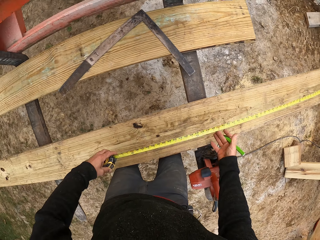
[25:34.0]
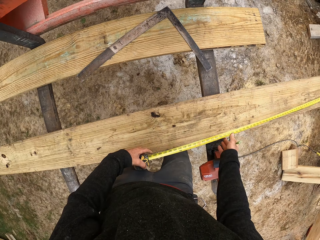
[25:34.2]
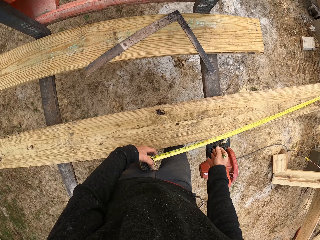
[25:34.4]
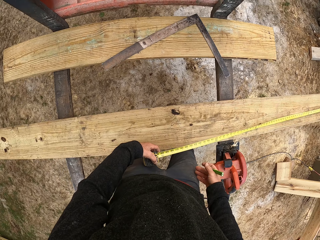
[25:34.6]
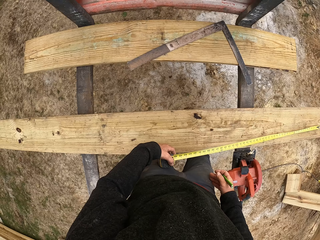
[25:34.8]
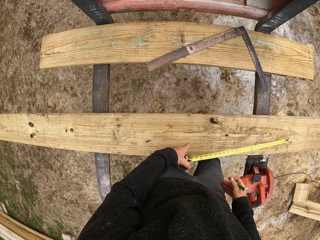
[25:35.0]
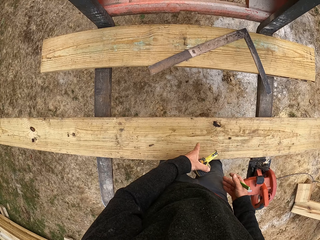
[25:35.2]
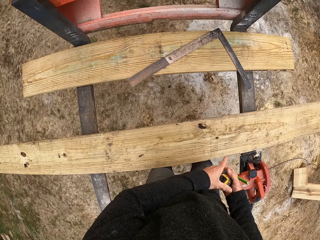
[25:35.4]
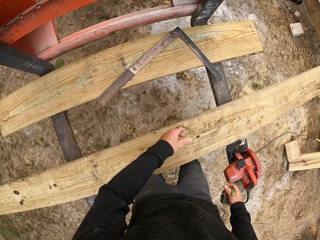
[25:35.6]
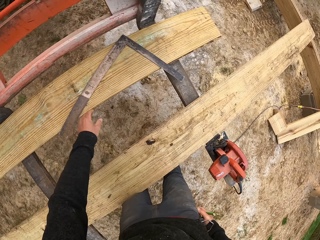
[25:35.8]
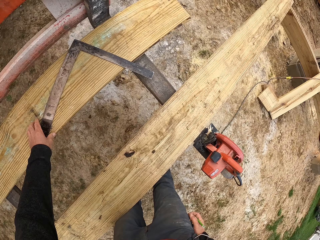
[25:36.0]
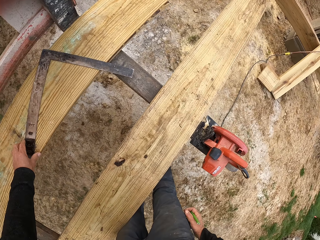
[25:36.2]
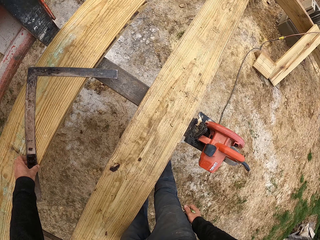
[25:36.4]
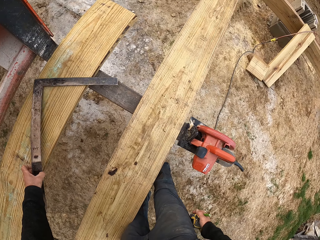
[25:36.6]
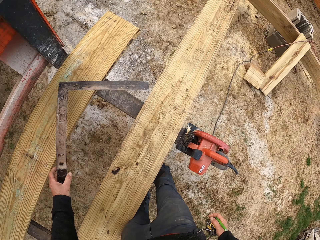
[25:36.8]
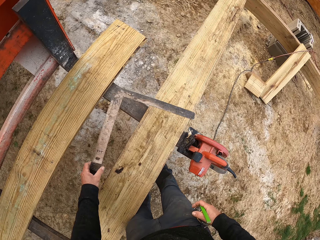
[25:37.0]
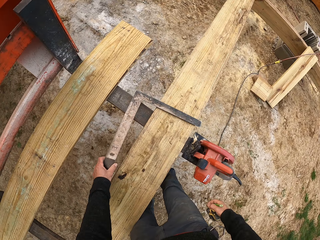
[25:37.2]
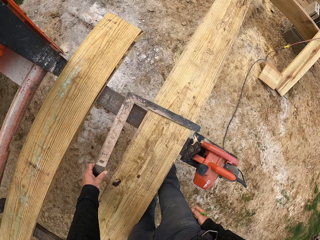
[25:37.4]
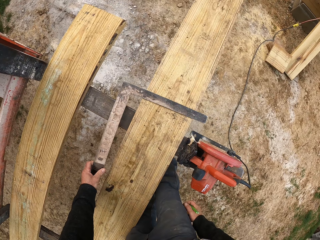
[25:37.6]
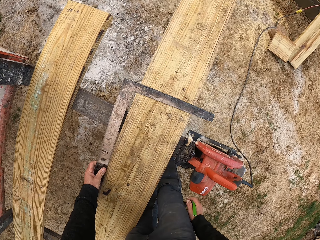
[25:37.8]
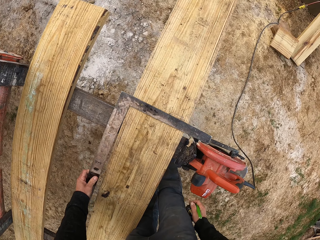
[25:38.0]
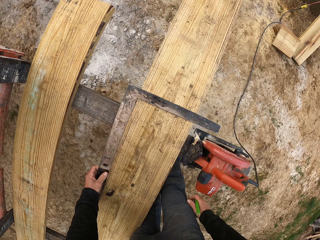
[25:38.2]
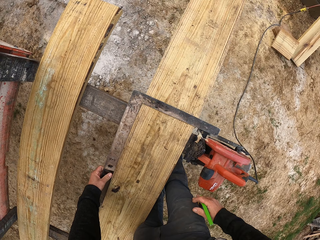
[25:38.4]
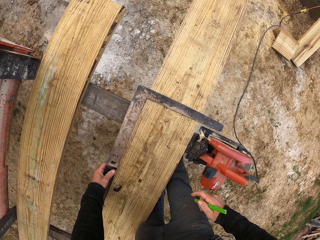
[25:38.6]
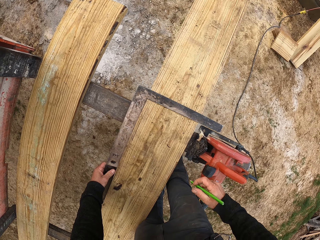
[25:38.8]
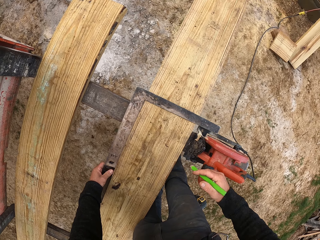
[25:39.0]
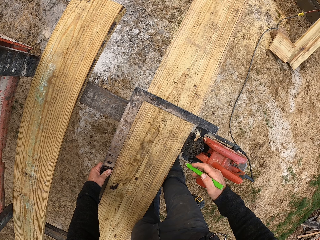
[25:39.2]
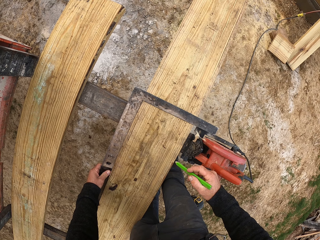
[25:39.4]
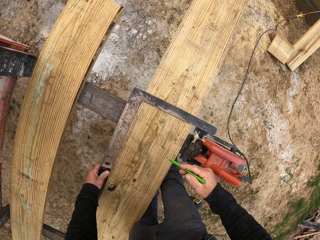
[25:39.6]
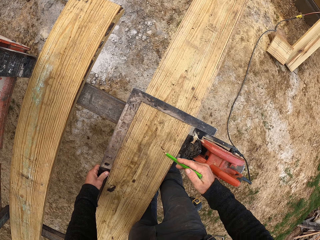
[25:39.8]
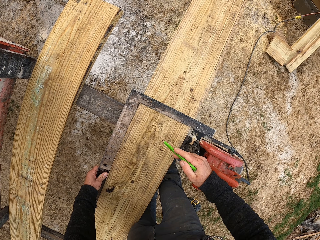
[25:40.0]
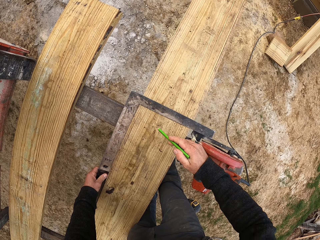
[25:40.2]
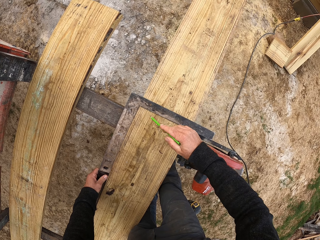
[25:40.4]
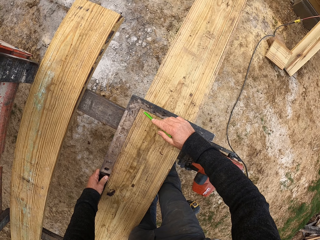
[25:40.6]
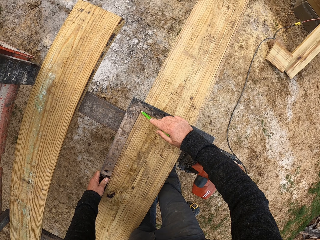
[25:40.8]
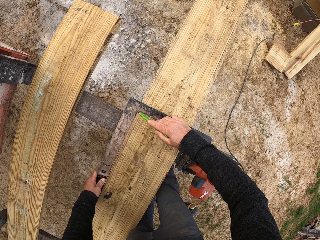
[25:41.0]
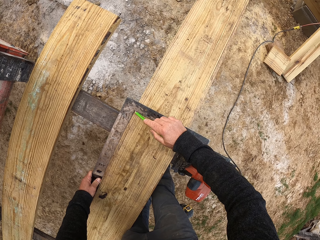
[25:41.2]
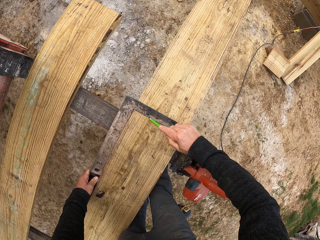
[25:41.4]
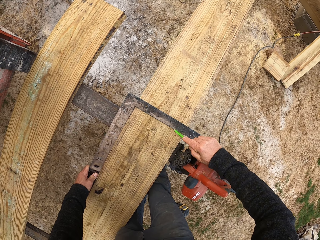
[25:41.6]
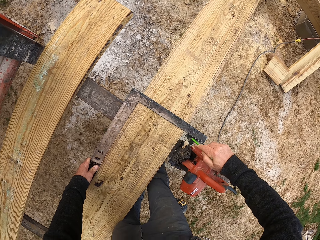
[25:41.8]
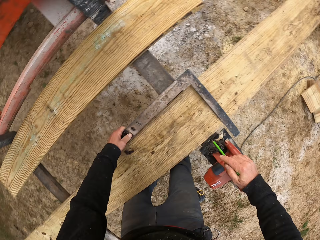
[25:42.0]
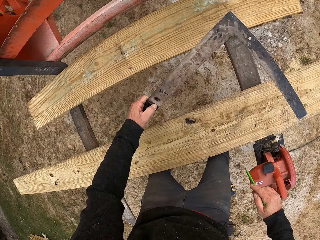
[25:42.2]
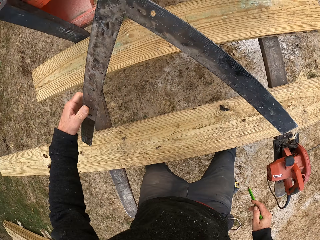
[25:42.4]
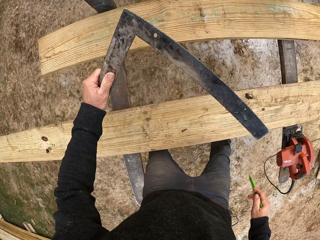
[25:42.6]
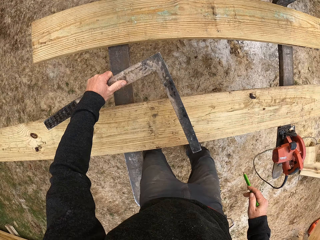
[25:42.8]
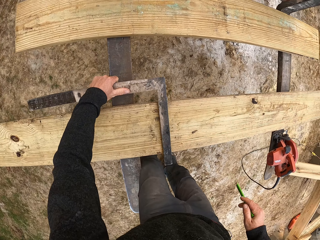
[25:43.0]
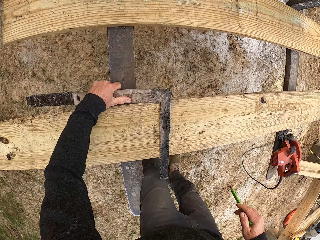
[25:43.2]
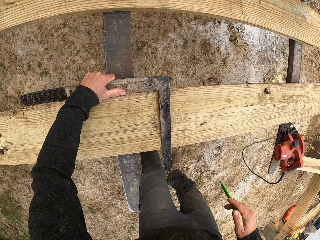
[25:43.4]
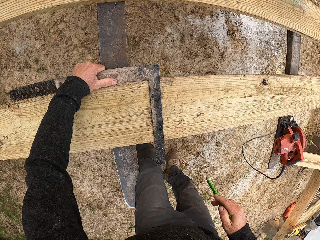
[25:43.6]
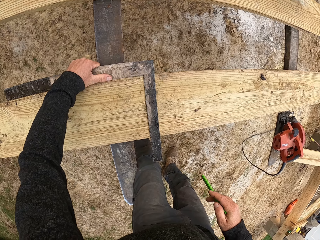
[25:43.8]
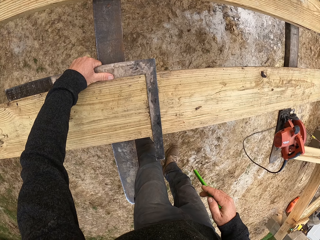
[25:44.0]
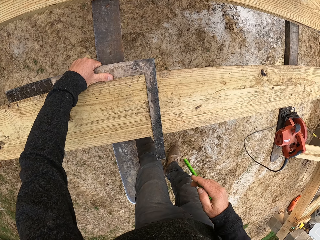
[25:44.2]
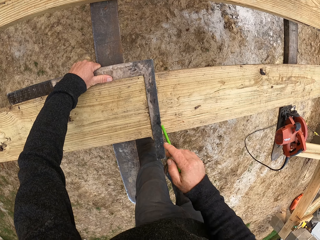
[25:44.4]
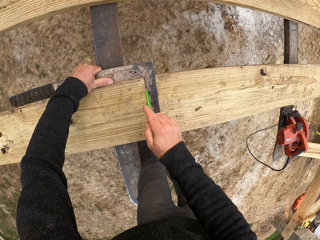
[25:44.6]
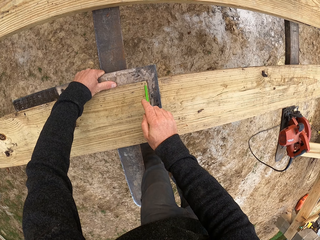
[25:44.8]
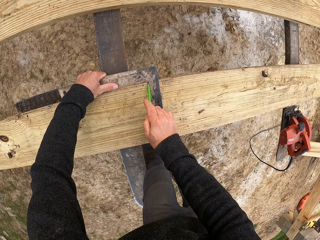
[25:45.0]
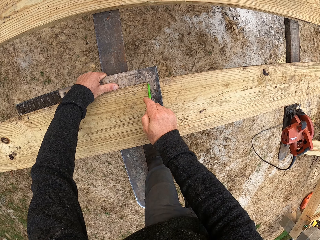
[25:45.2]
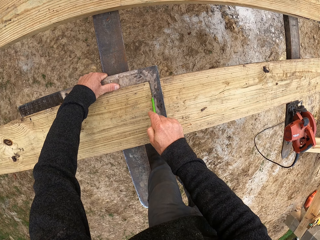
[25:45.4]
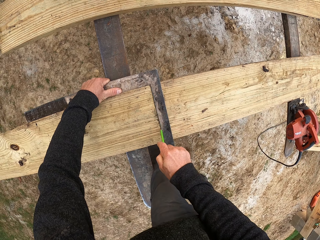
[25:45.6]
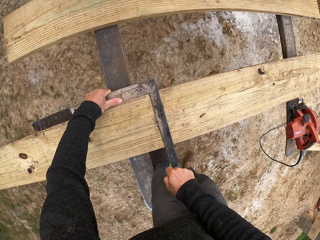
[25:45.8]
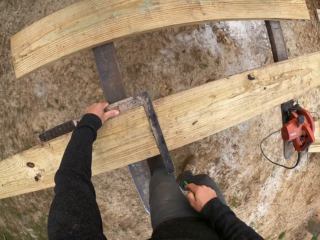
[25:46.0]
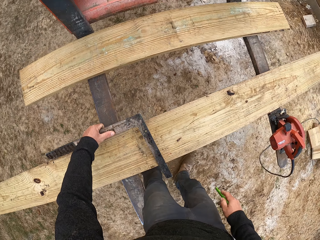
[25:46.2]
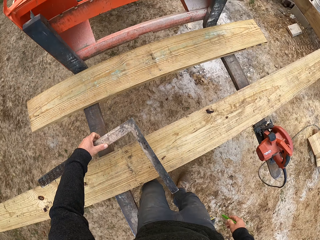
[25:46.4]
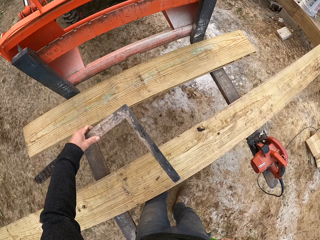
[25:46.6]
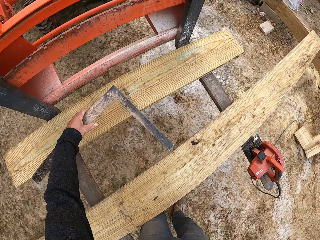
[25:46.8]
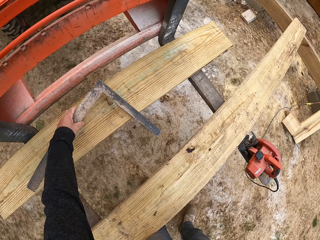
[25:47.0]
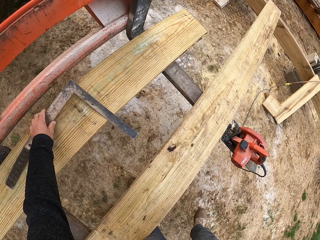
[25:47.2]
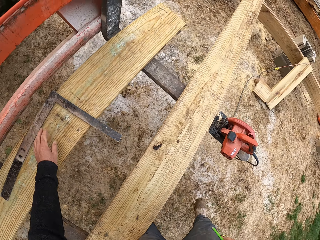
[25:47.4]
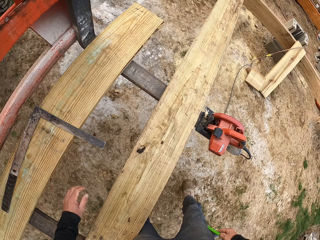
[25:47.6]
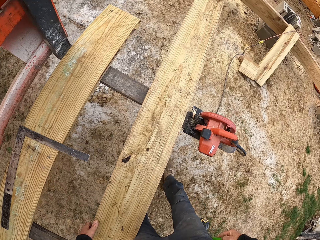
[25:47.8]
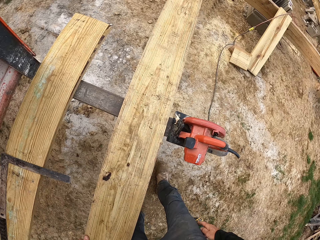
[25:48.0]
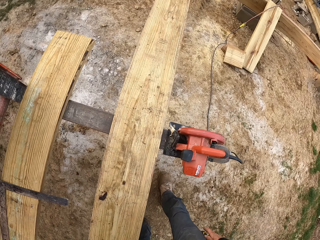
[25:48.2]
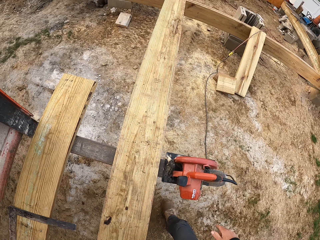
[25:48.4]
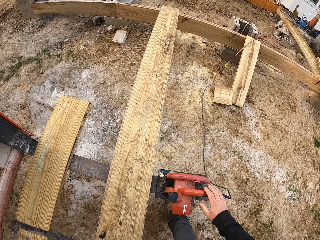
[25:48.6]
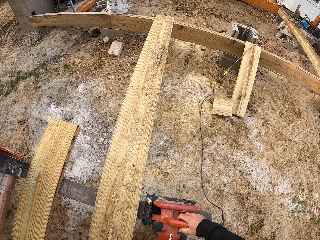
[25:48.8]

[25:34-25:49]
The camera wearer holds the CenterPoint tape measure with the other hand. He hangs the CenterPoint tape measure on his pocket. He picks up the square tool or ruler. He puts down the square tool. He measures the wood with the ruler. He marks the wood. He lifts the square tool. He puts down the square tool. He measures the wood with the ruler. He marks the wood. He puts down the square tool. He lifts the square tool. He places the ruler aside.

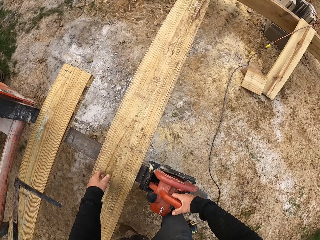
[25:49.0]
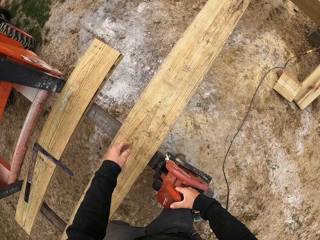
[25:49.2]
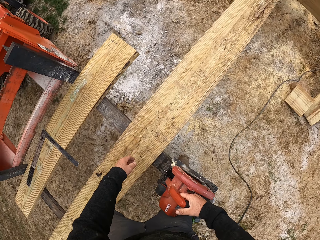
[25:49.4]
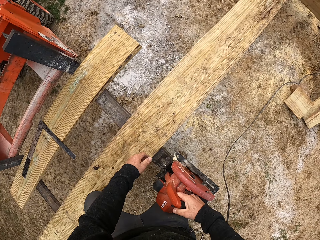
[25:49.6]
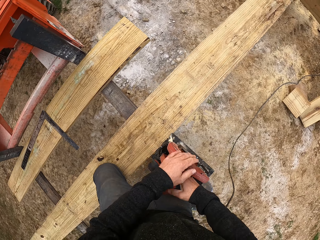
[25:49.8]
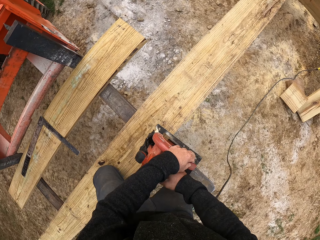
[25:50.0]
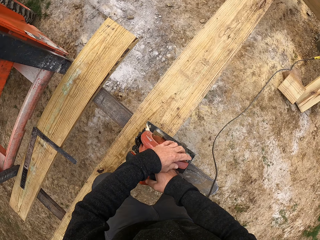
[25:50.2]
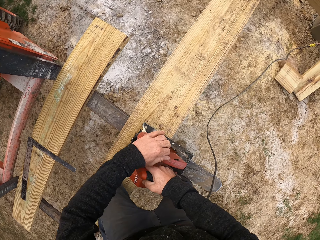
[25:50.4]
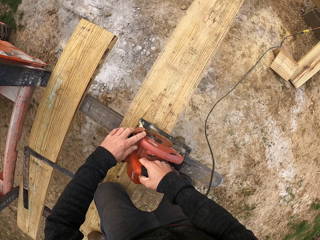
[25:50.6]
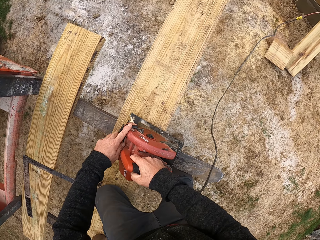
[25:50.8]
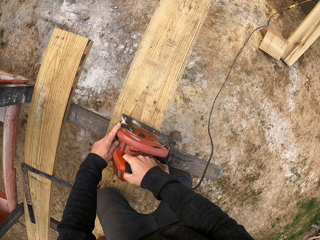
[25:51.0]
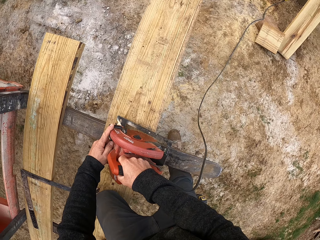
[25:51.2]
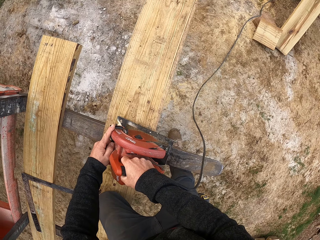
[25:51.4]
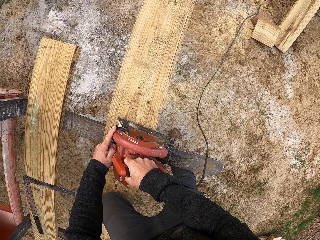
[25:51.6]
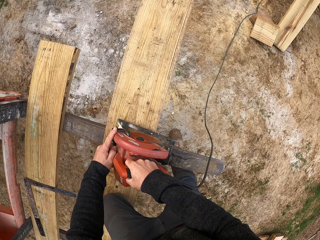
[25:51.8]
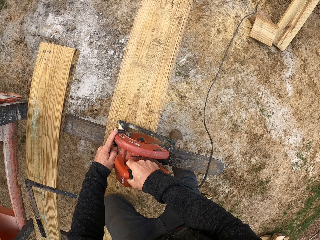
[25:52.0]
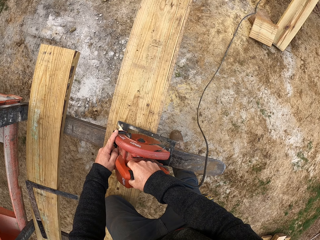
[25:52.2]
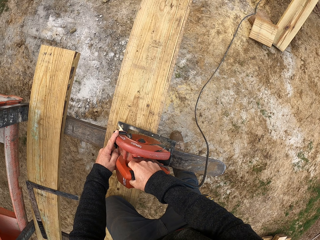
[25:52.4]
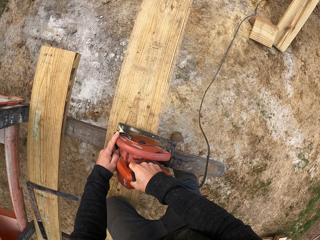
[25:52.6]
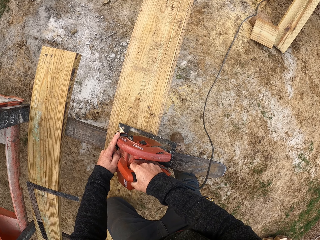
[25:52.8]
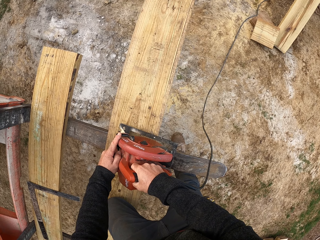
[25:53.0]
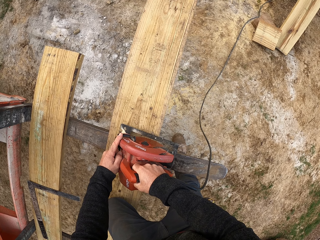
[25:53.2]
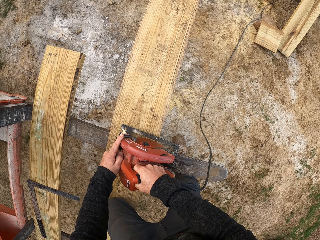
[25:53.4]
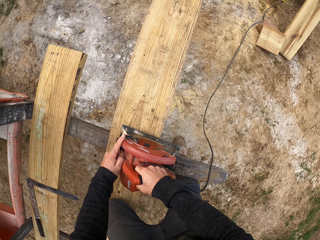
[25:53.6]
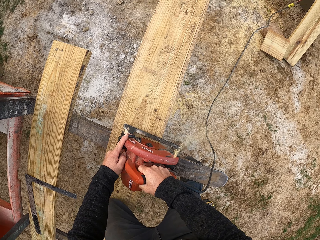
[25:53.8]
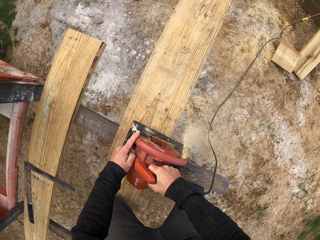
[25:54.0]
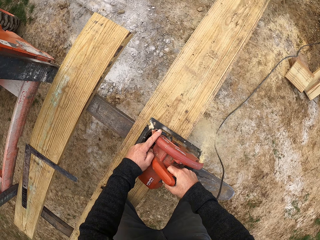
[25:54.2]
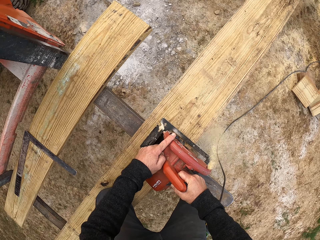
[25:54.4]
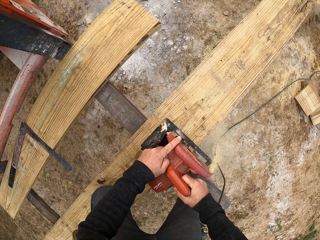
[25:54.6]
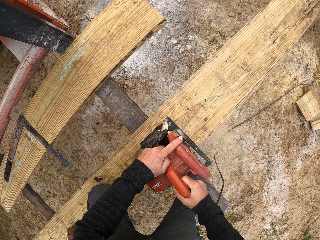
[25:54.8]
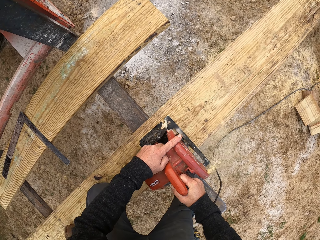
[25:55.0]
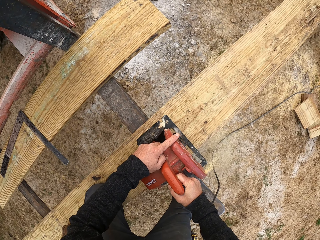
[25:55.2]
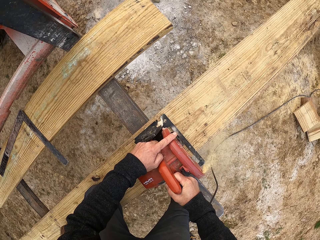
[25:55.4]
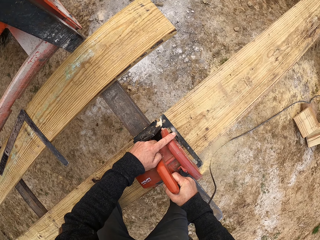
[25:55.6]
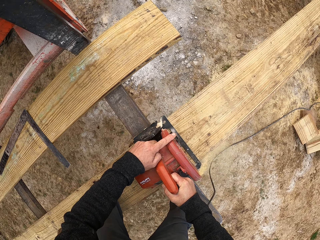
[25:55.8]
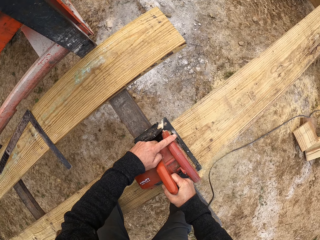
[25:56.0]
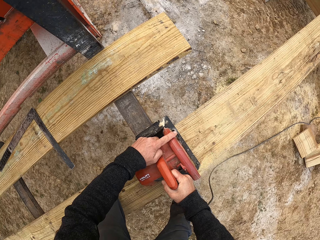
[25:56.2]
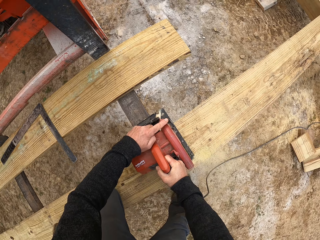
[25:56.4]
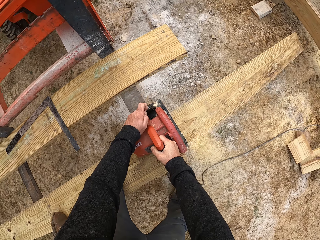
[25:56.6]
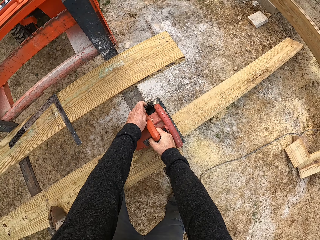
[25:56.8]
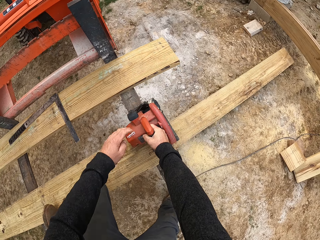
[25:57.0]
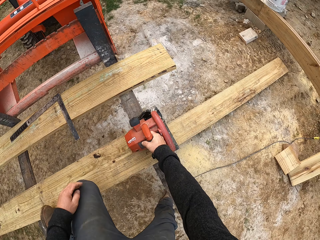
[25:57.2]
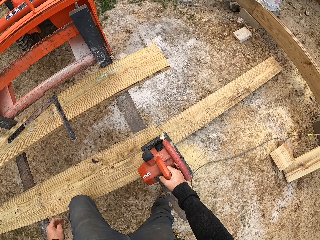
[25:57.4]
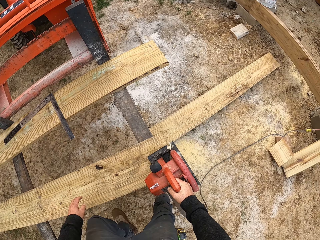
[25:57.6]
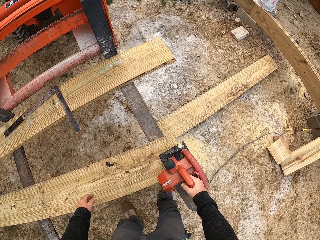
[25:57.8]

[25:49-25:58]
The camera wearer lifts the circular saw. They hold the circular saw with both hands. They cut the wood.
